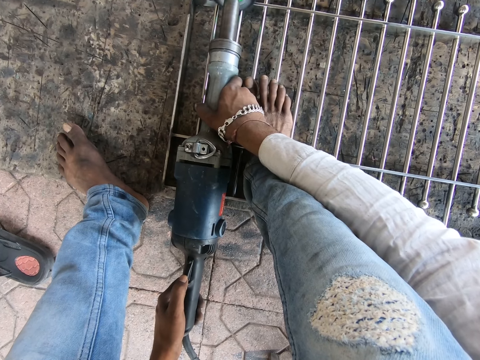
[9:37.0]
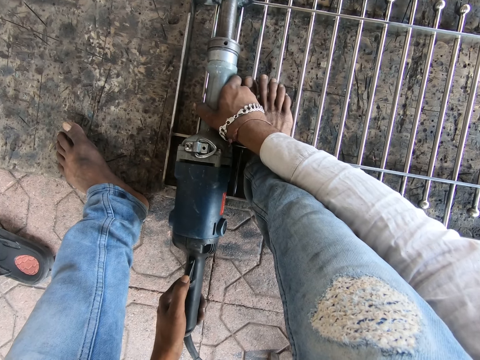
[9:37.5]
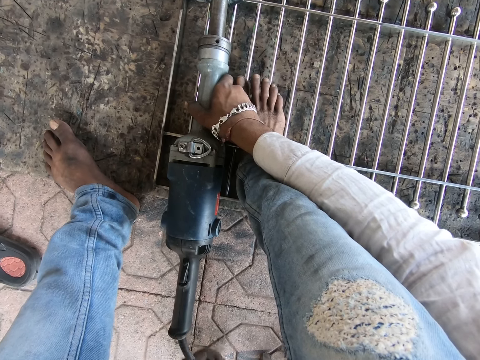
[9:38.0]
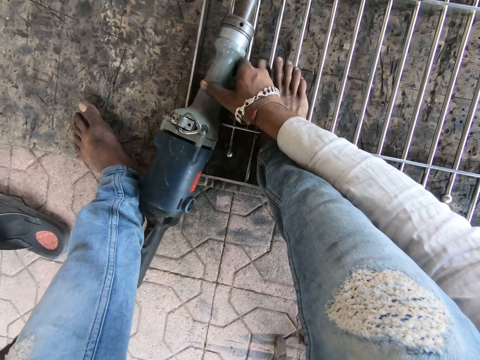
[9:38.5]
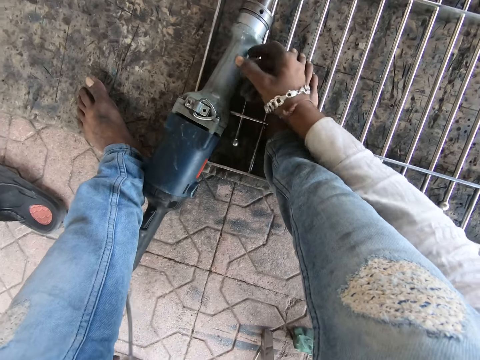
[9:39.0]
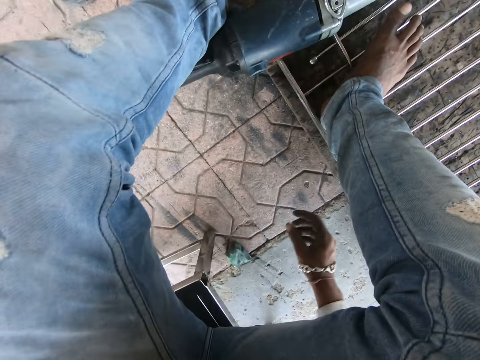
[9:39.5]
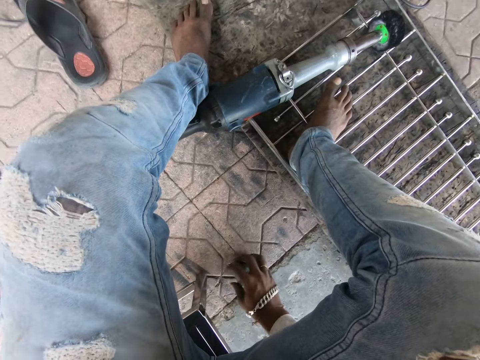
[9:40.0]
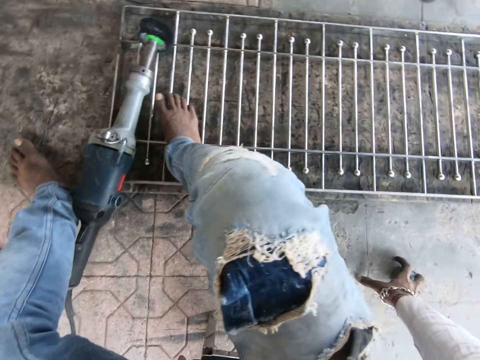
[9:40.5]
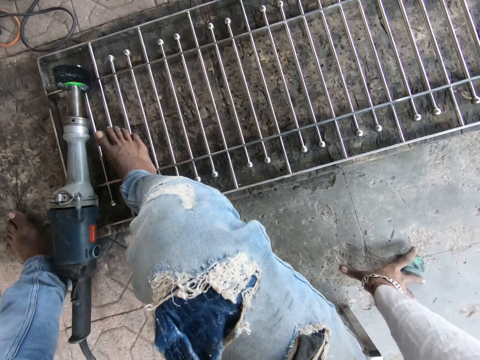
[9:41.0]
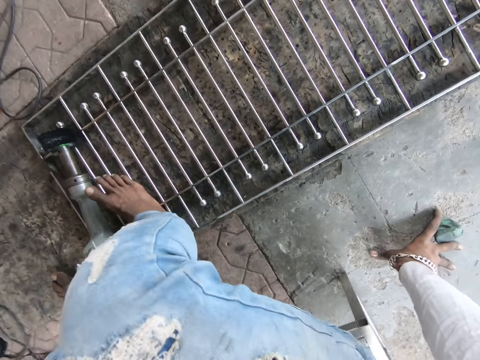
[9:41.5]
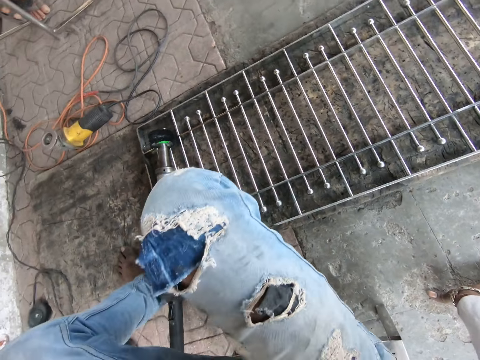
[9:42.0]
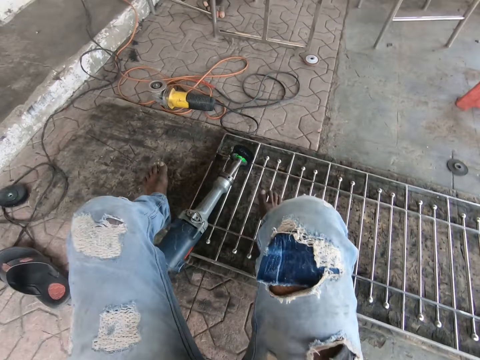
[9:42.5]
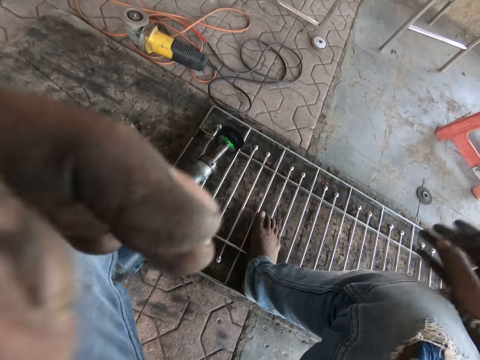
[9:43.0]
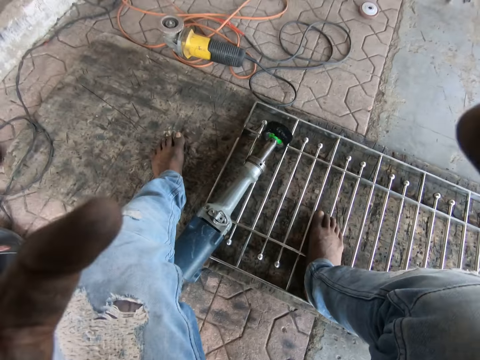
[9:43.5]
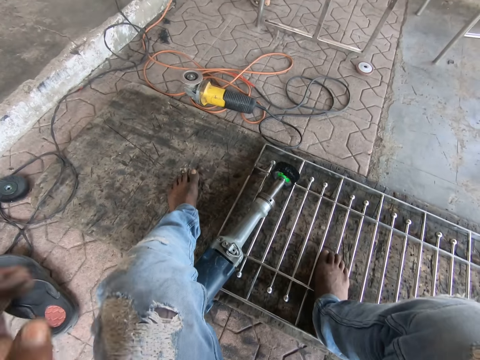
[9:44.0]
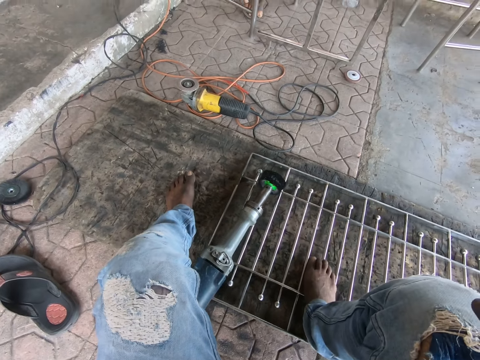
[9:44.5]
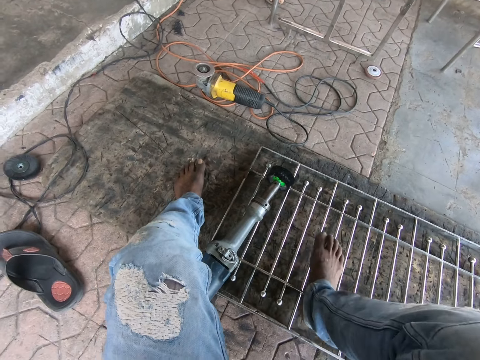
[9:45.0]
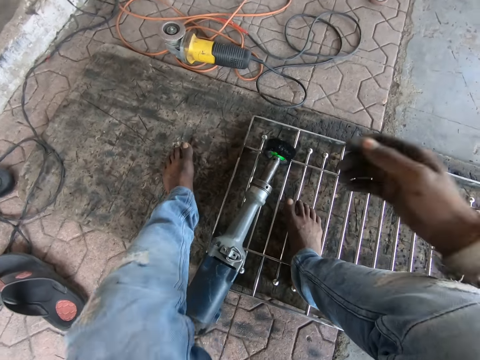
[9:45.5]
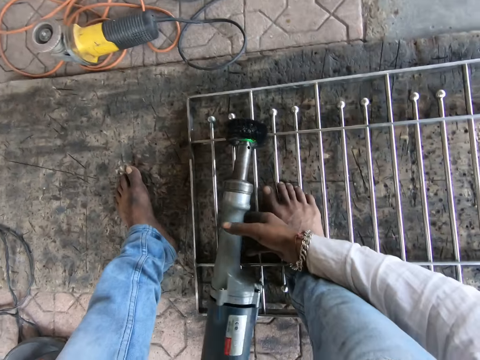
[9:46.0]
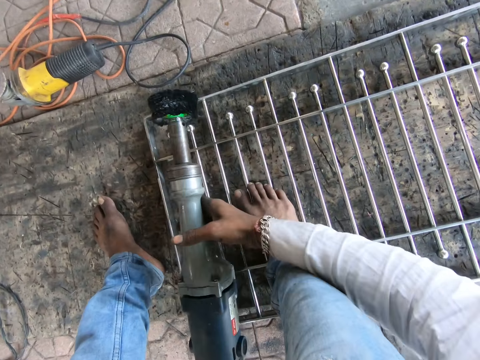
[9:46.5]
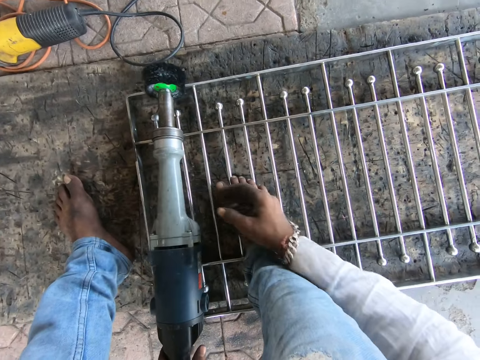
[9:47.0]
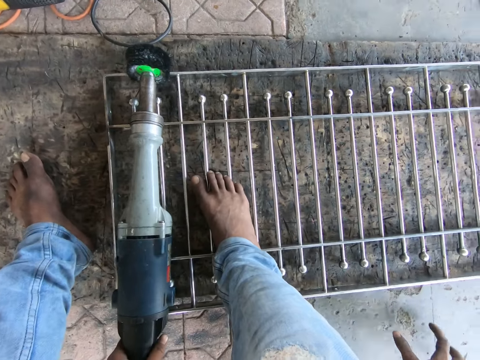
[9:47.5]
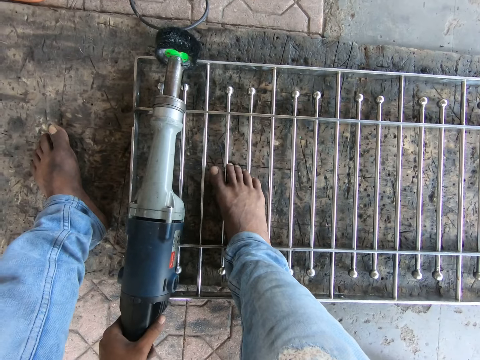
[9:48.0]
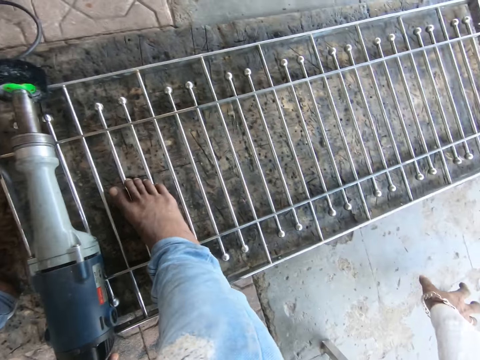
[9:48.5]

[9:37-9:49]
The camera wearer powers off the polishing machine. He drops the metal polisher in his hands on the metal on the ground. He looks around. He moves a wax on the ground with his right hand. He picks up an item. He adjusts a stool with his butt. He moves with the chair forward. He adjusts the camera. He raises his hands towards his face. He adjusts the metal on the ground with his right leg. He pulls the grill. He grabs the metal polisher on the metal on the ground with his hands. He drops the metal polisher in his hands on the metal on the ground.

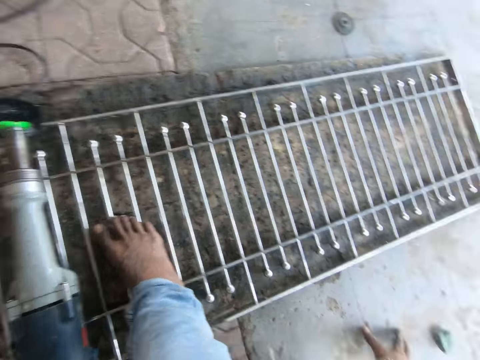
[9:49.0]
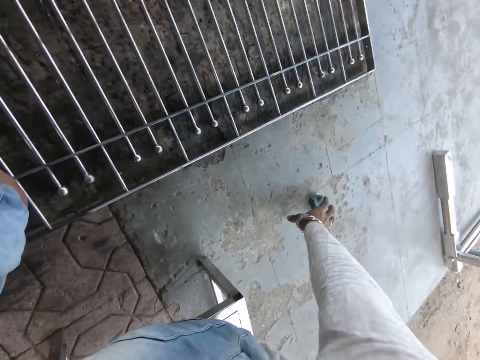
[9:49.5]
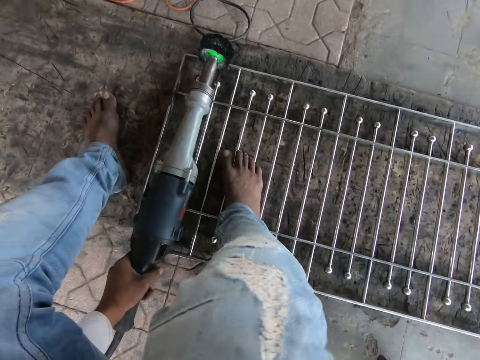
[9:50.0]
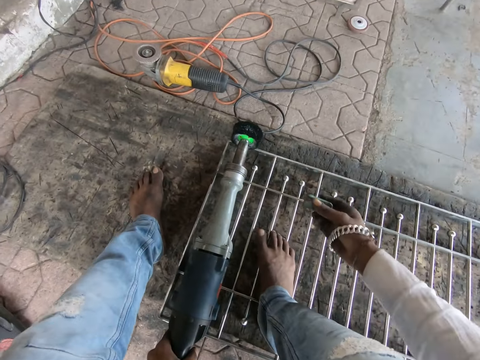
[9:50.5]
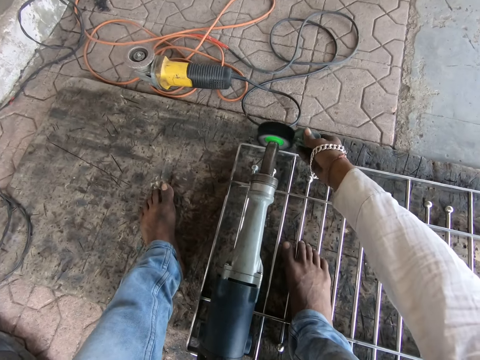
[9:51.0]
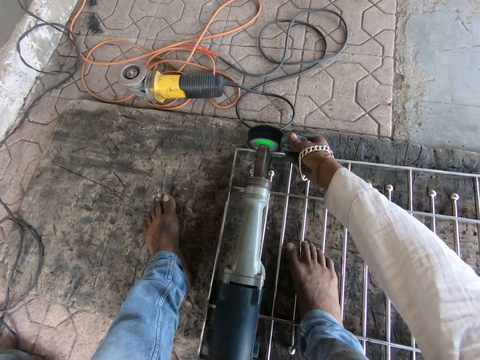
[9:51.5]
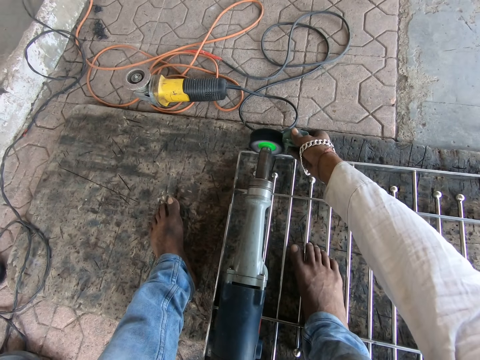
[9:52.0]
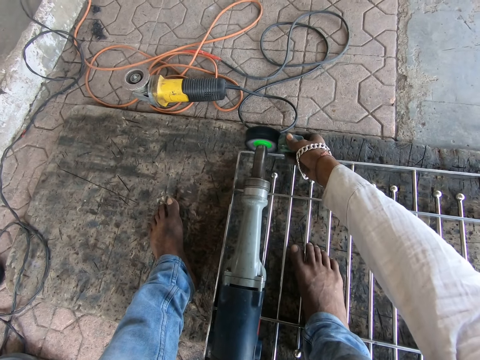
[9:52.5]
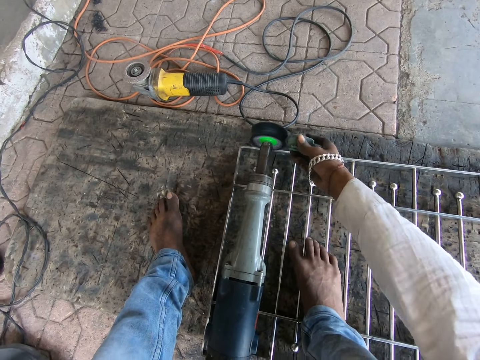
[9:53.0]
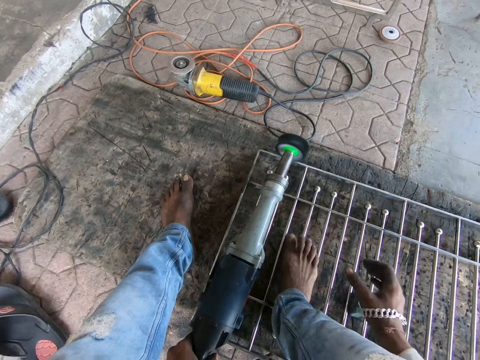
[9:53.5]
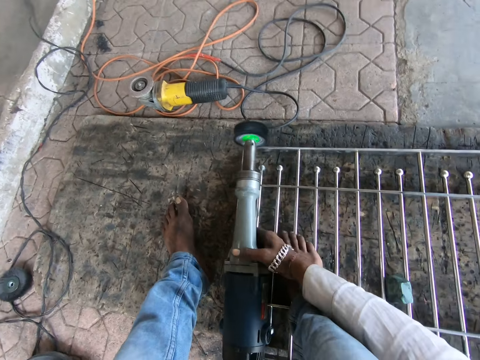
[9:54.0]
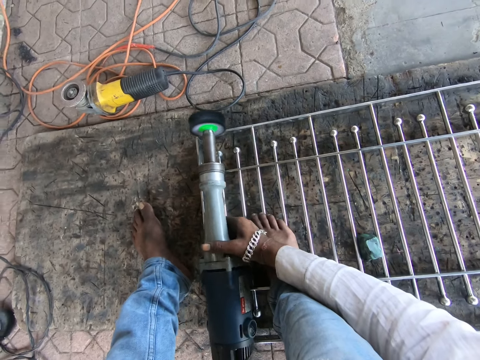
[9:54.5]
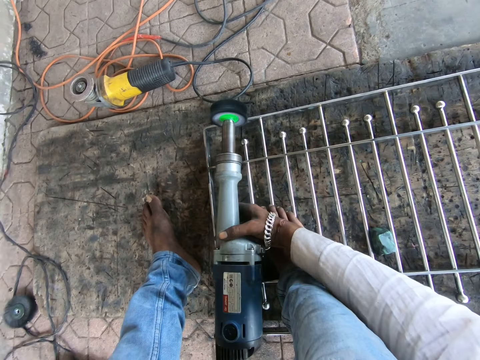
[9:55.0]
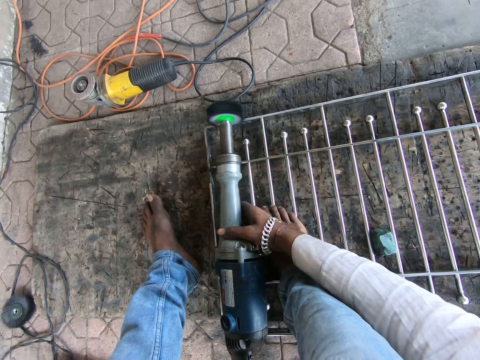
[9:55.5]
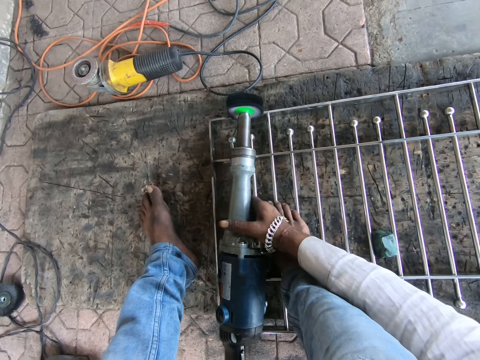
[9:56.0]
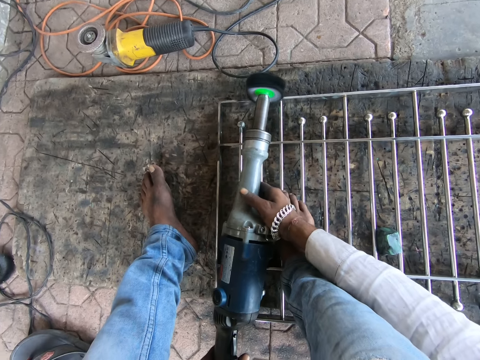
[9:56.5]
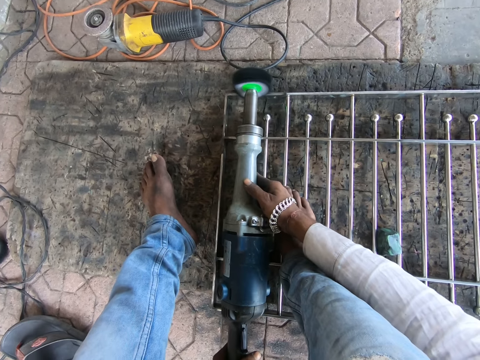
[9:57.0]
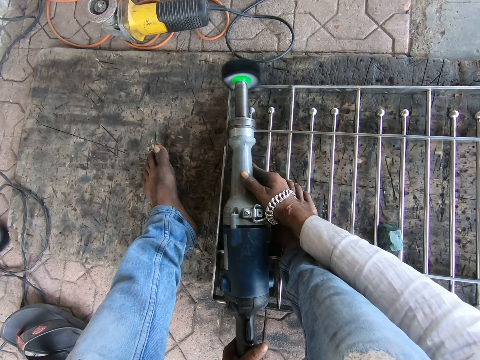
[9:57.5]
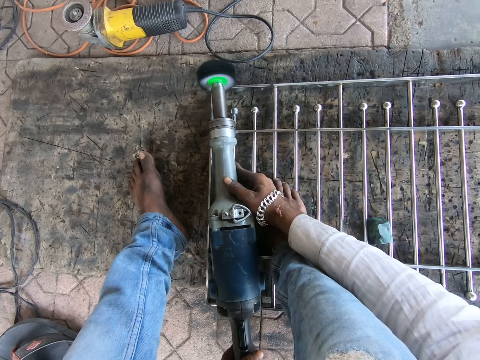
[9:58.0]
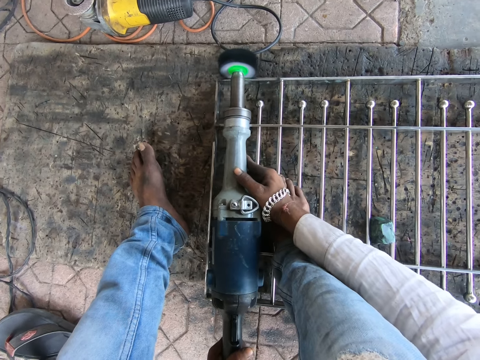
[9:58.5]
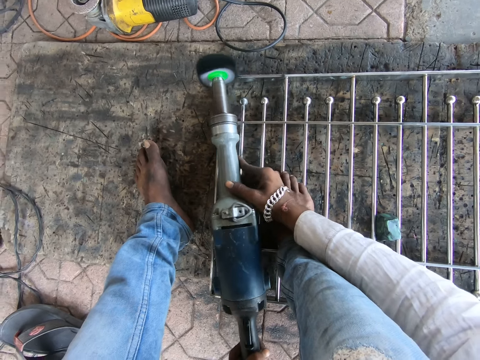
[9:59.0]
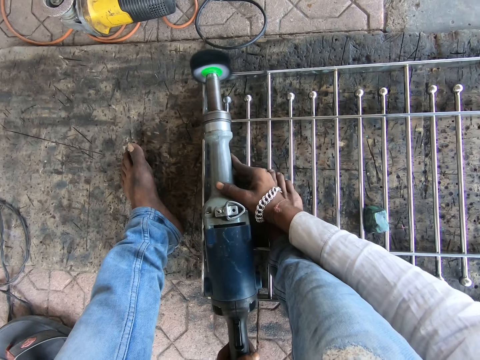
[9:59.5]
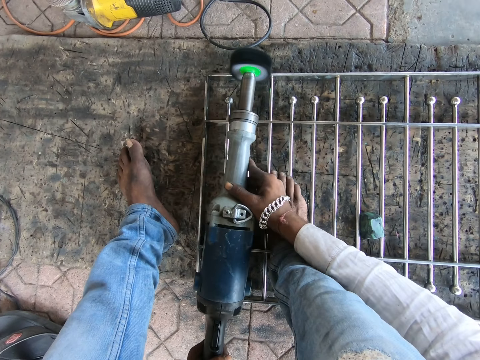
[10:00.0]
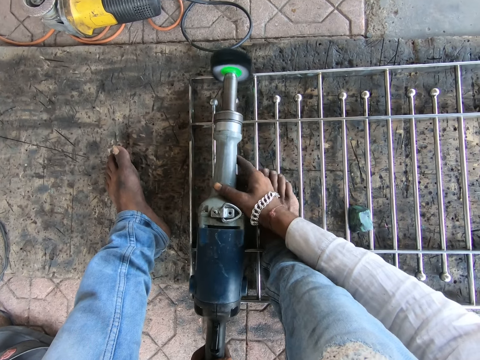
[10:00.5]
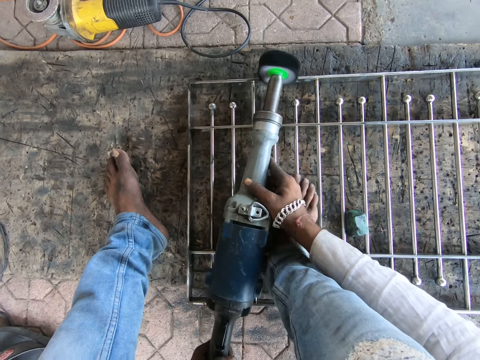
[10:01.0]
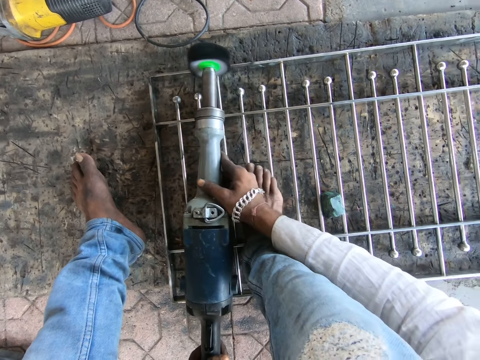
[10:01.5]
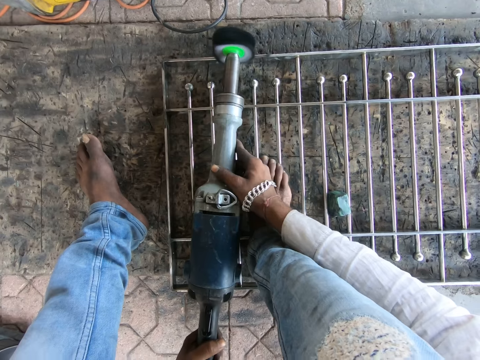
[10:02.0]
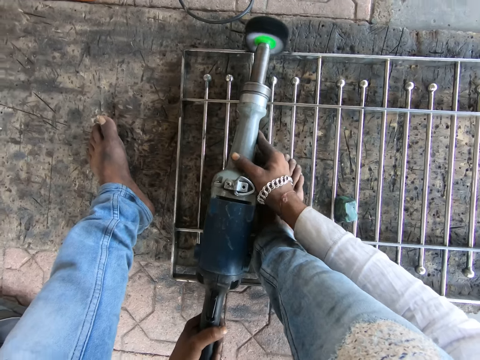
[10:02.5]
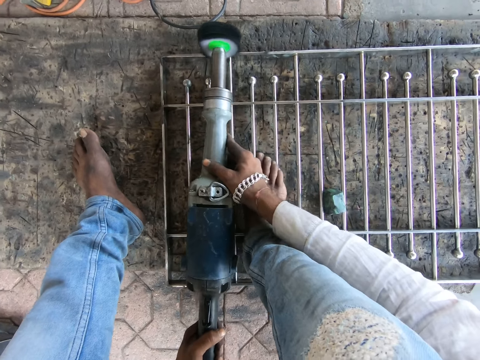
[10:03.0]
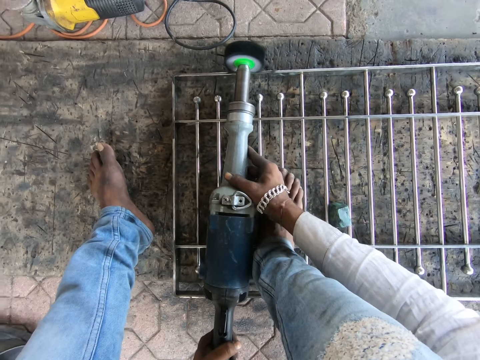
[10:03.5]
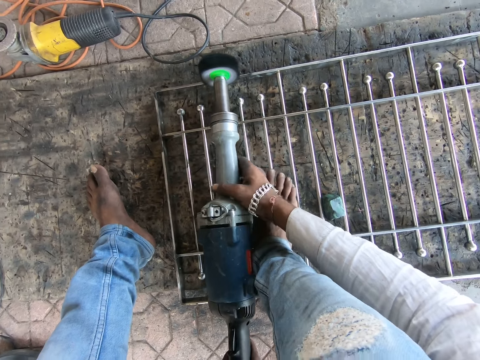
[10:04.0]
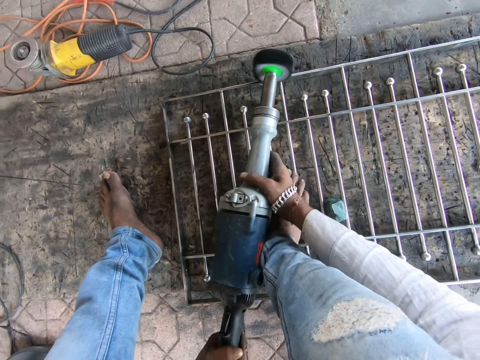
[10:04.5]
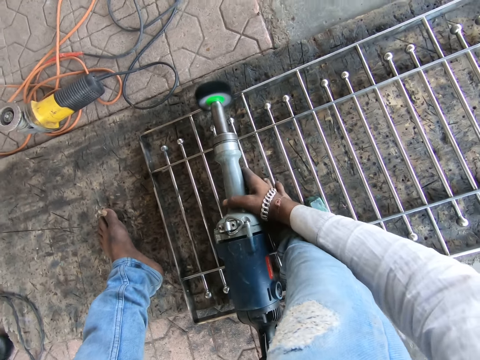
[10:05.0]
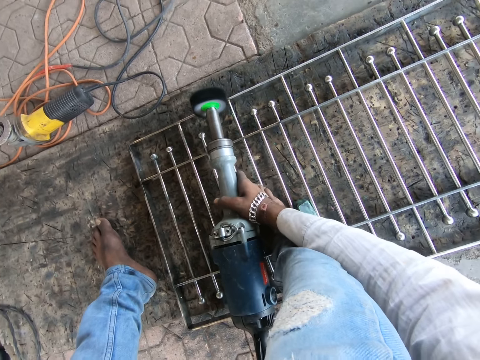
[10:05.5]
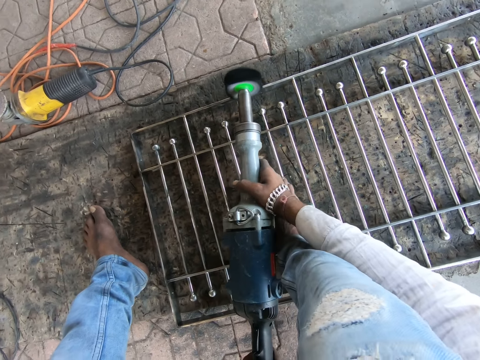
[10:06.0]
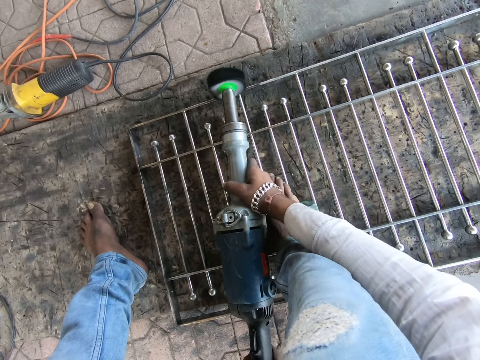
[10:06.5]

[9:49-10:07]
The camera wearer looks around. He grabs the wax on the ground with his right hand. He applies the wax in his right hand on the metal polisher on the metal on the ground. He polishes an item. He drops the wax in his right hand on the metal on the ground. He lifts the metal polisher off the metal on the ground with his hands. He polishes the metal on the ground with the metal polisher in his hands.
